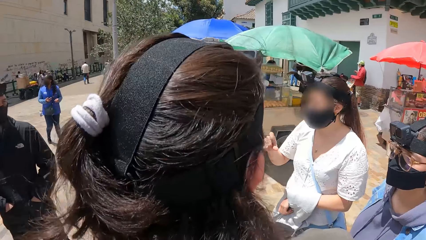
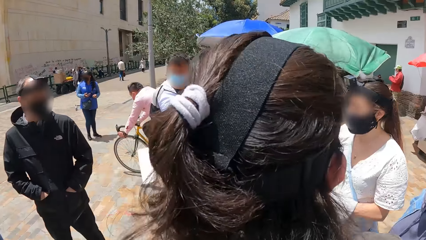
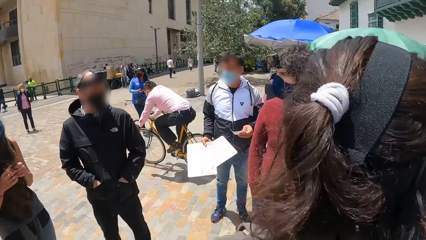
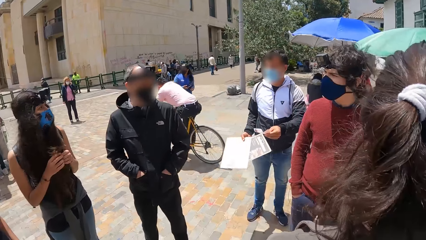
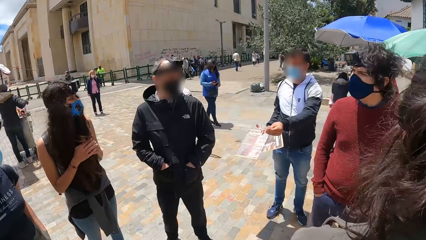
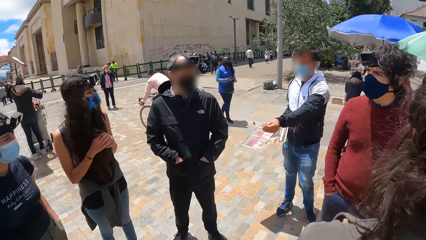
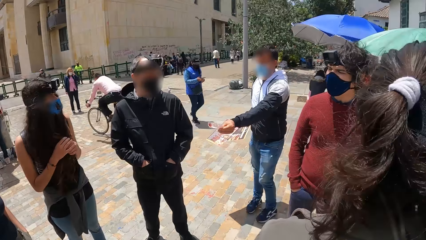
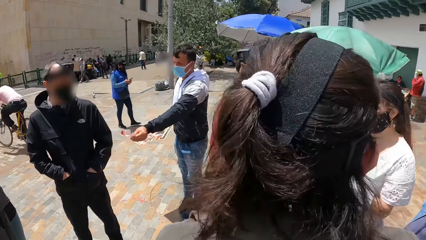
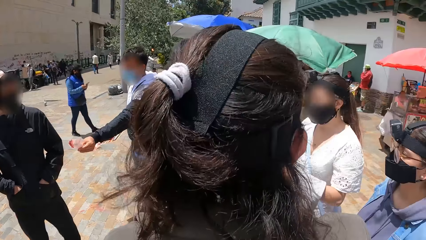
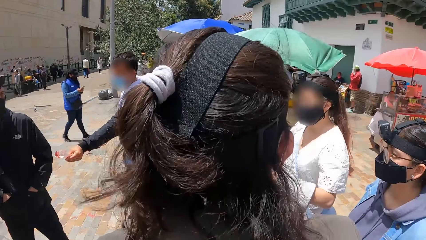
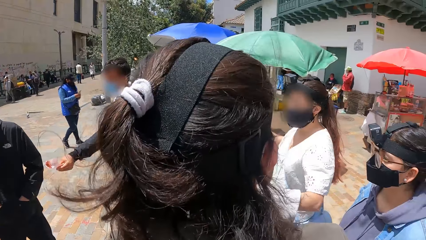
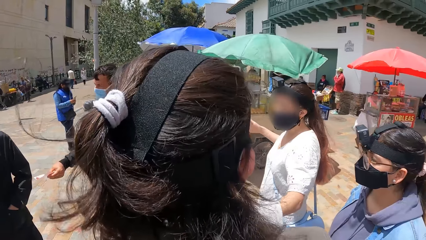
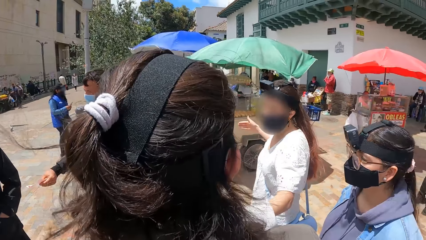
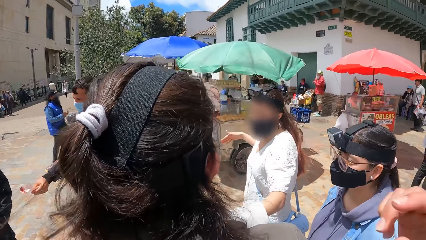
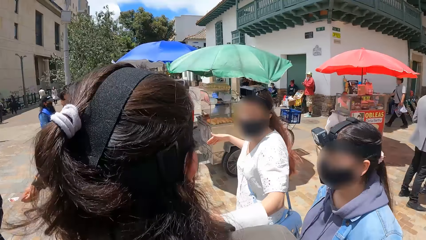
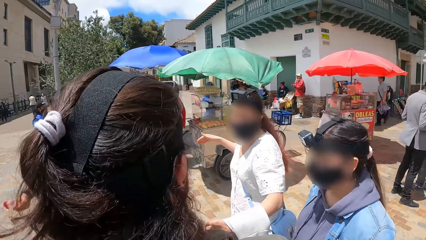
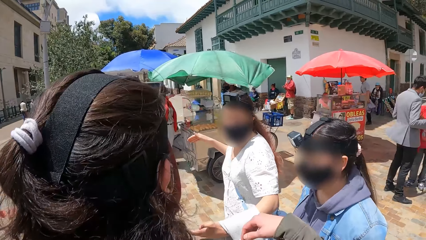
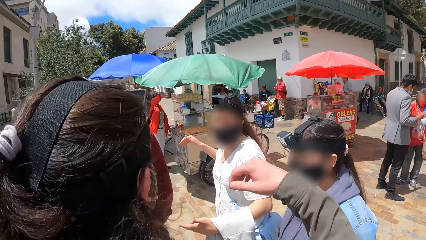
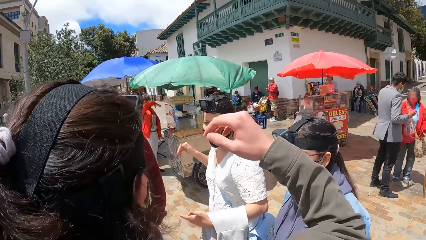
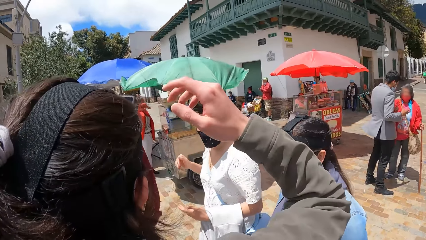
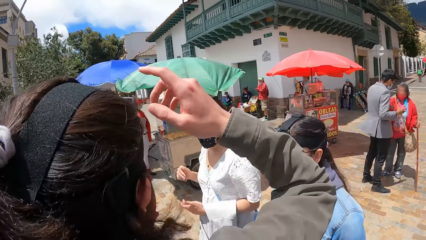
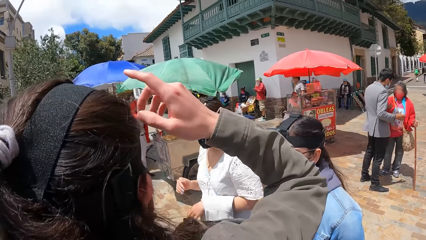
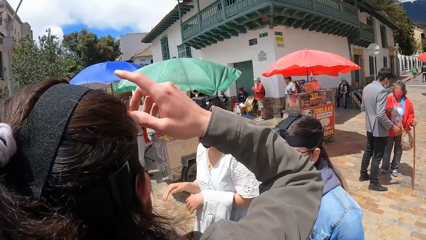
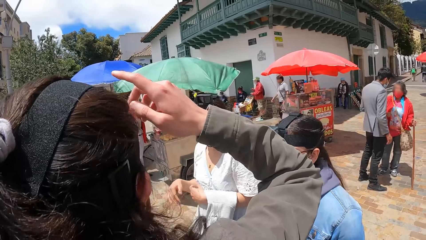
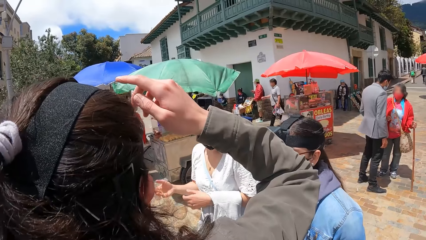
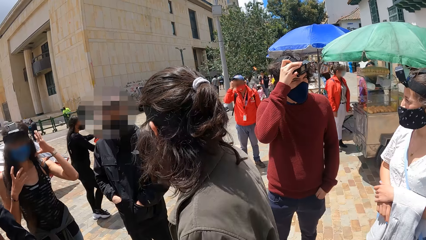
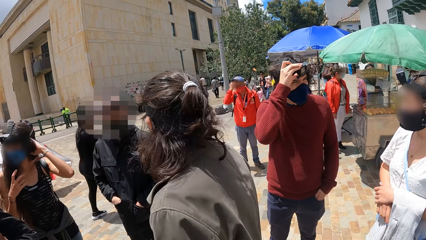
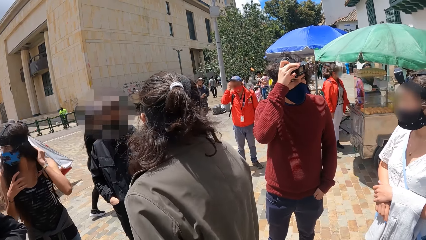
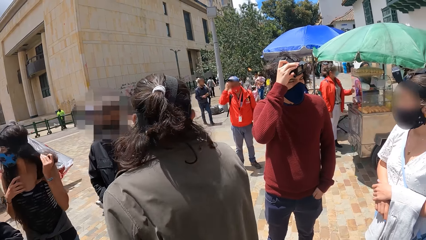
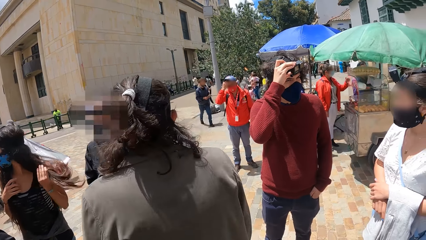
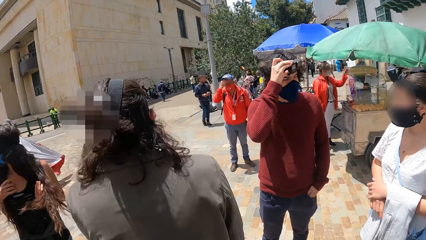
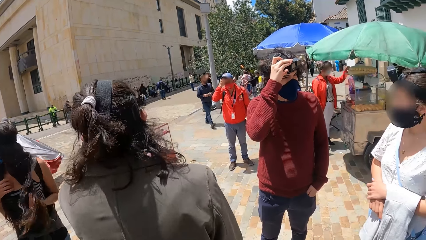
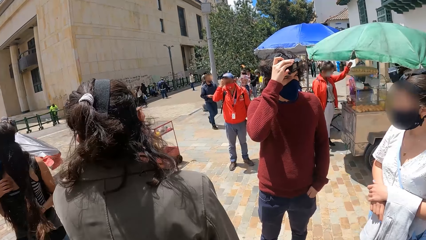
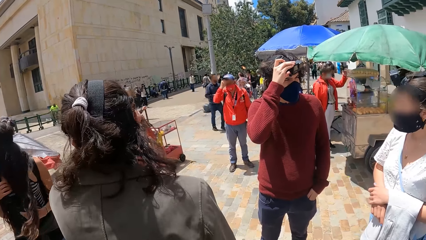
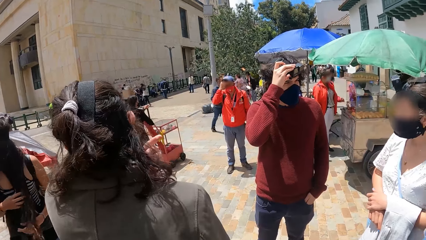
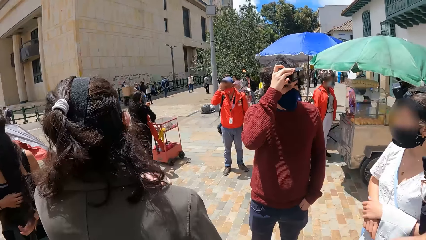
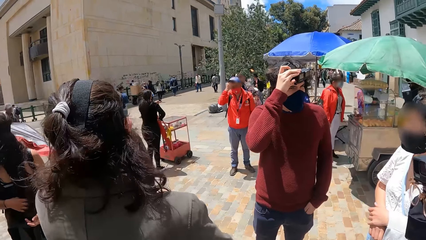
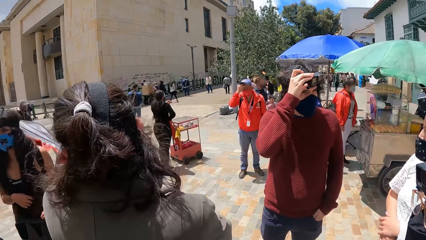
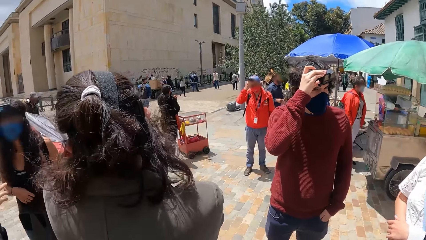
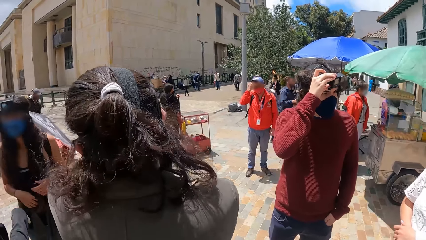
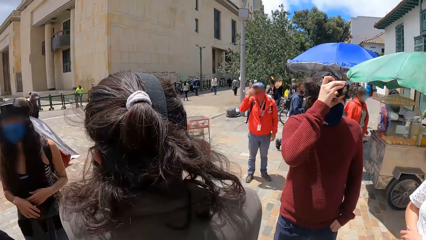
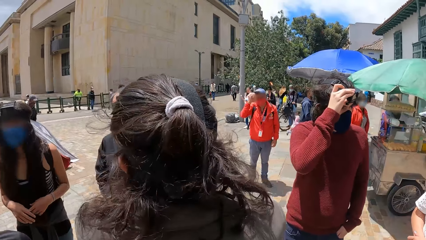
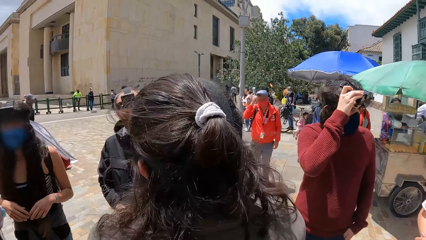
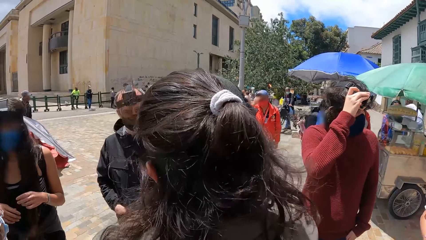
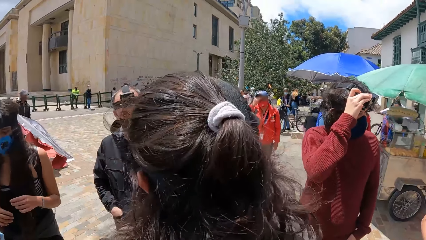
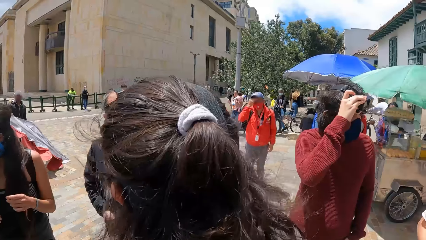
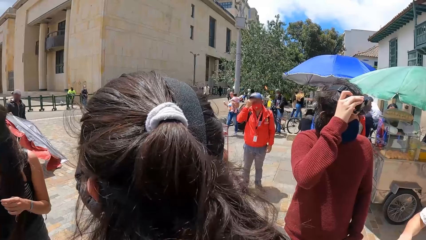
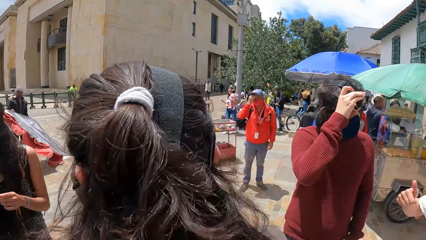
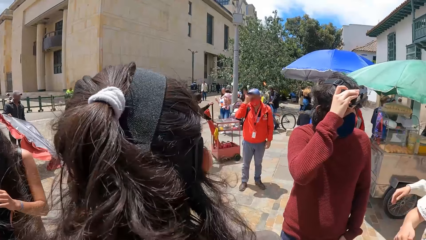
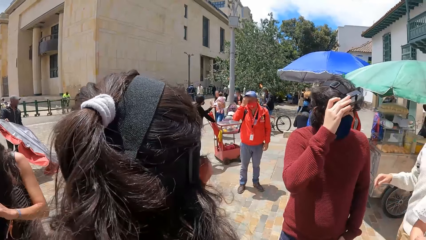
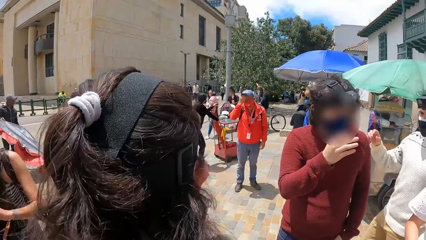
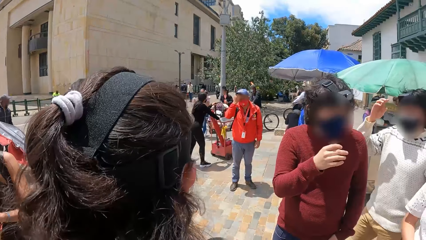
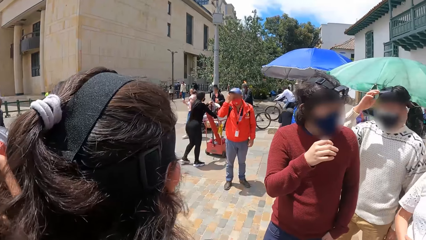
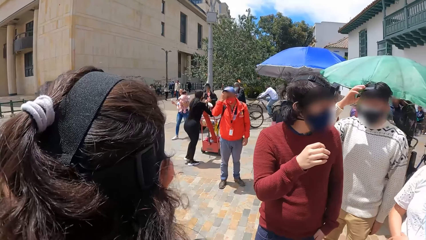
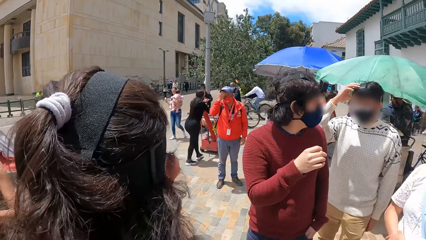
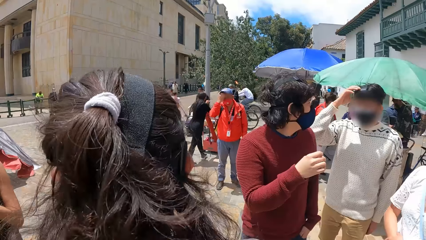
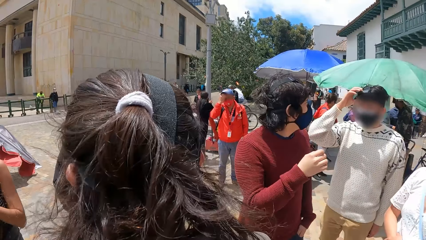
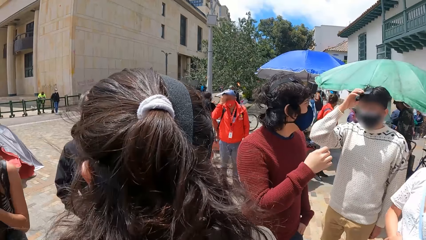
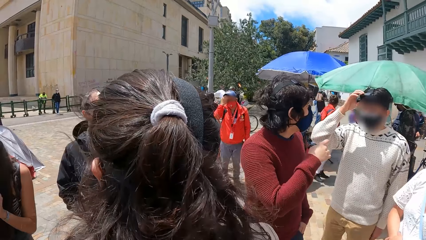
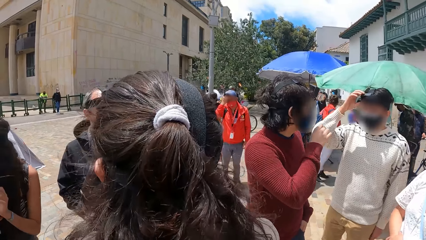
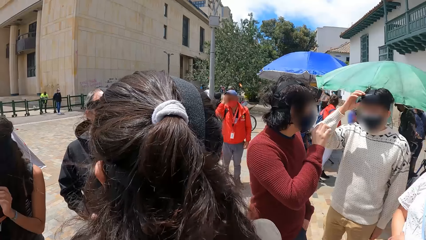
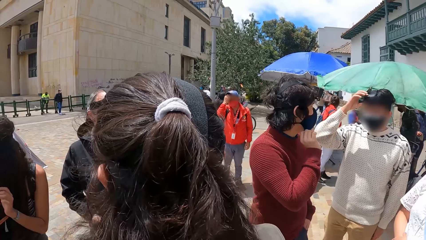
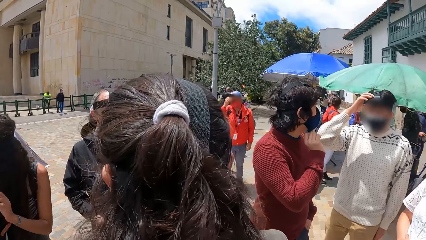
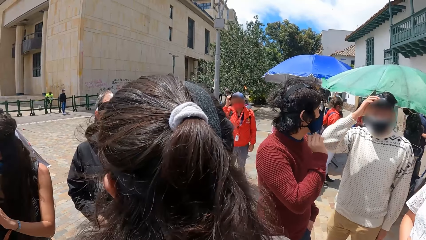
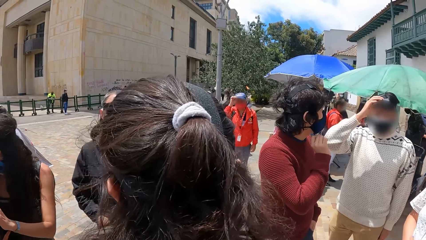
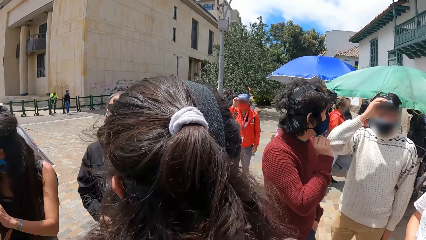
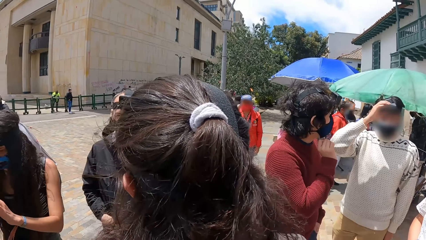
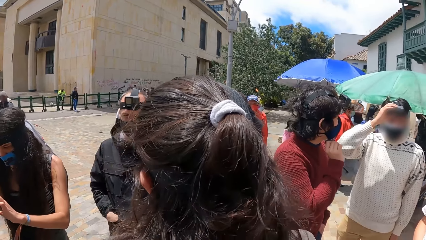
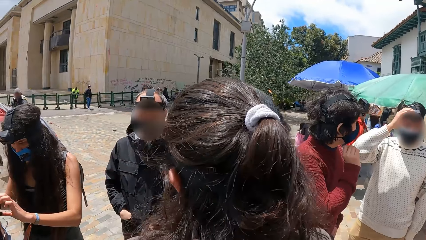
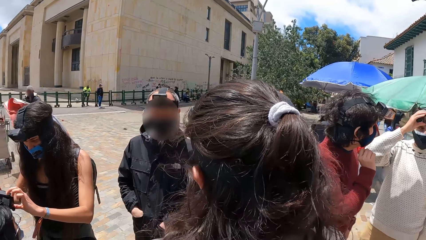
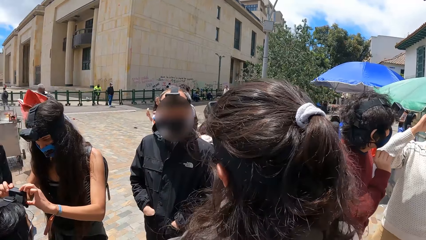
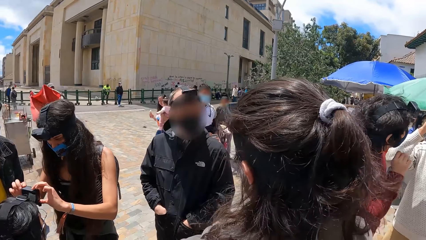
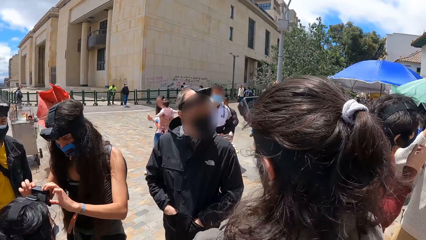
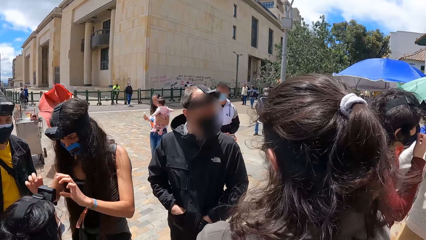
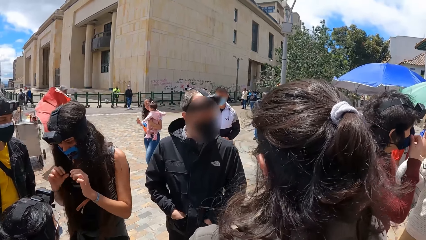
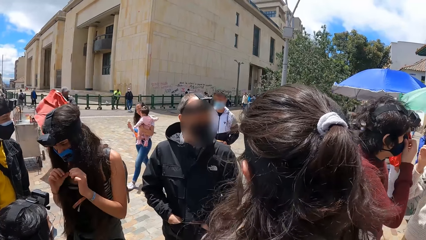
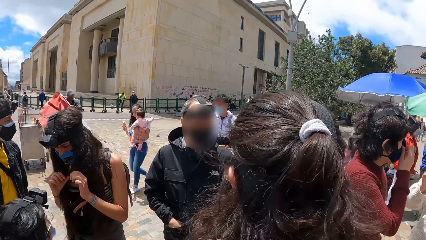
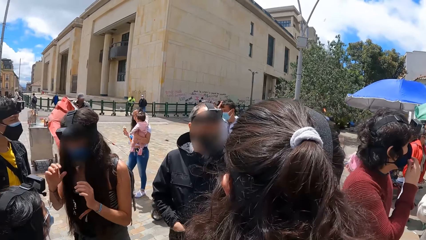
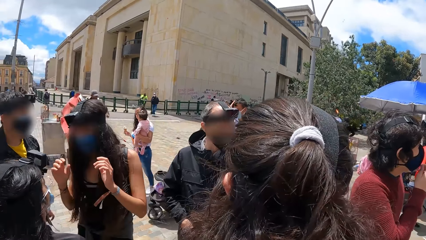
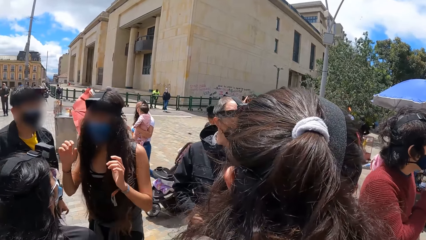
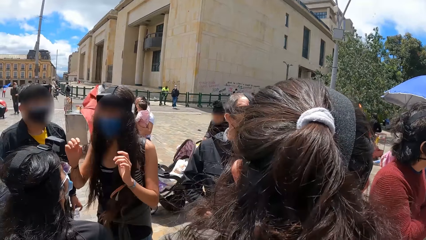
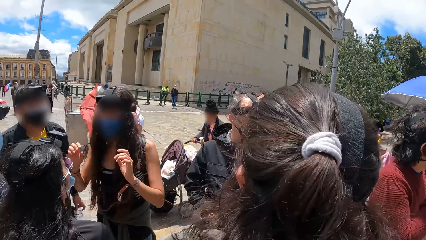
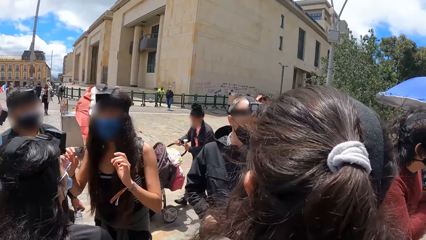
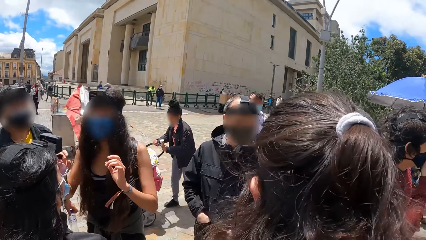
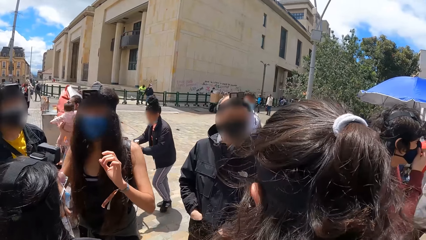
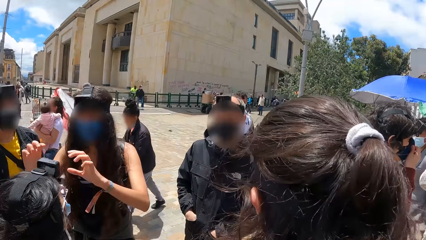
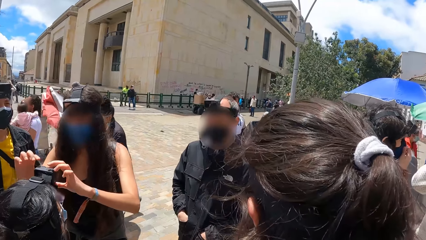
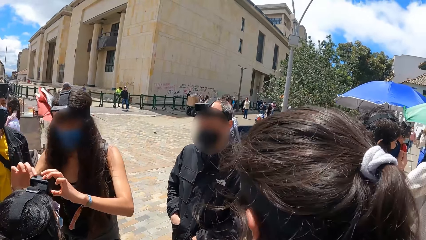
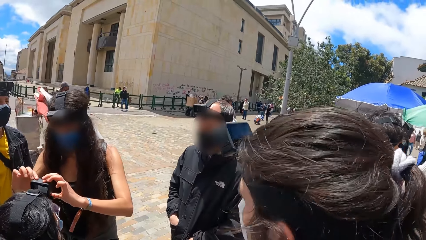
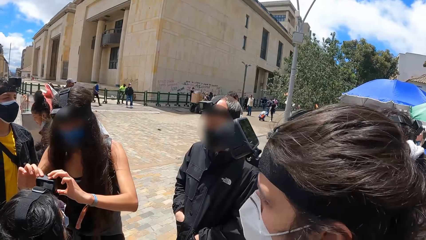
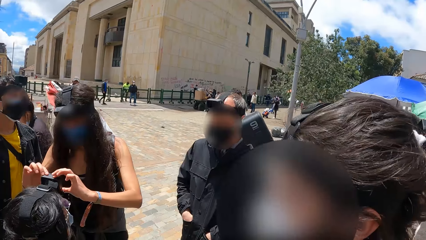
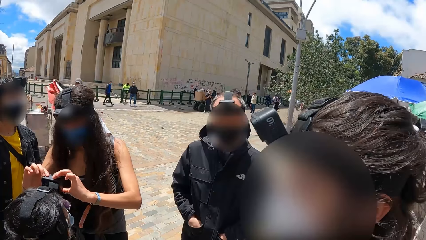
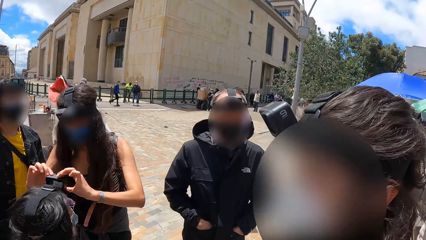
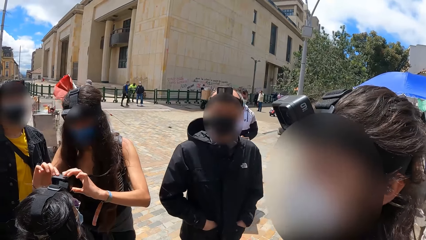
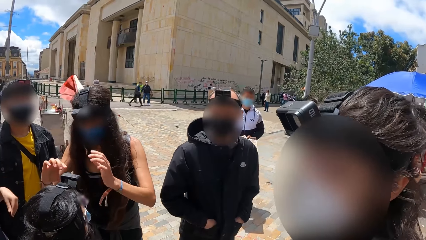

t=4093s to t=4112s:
A man stretches a paper to a second man with his left hand. A third man adjusts a camera on his head with his right hand. A fourth man adjusts a camera on his head with his right hand. The third man interacts with the fourth man. A woman adjusts a camera on the head of another woman with both hands. The fourth man adjusts a mask on his face with his right hand. A fifth man adjusts a facemask on his face with his right hand. The first woman adjusts the camera on the head of the other woman with both hands.
